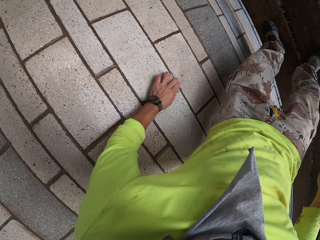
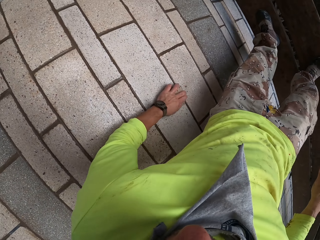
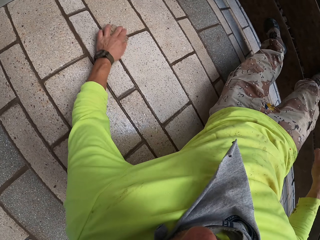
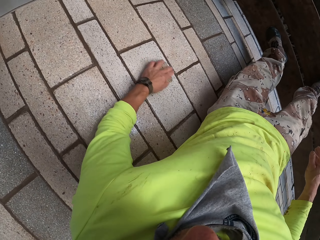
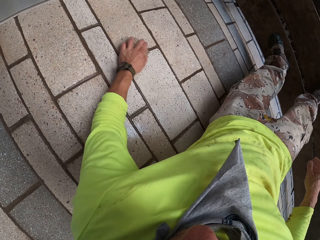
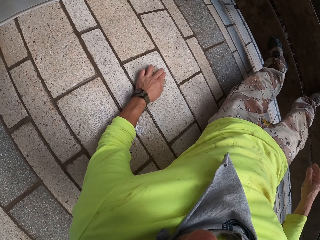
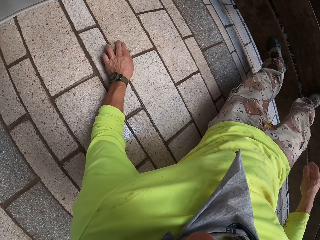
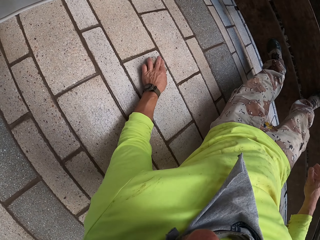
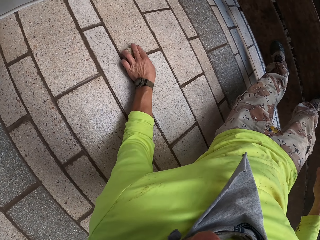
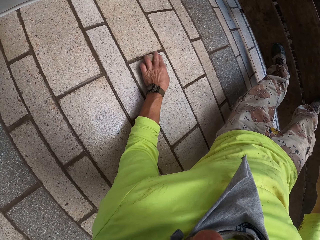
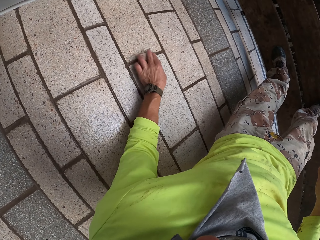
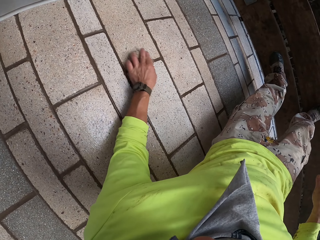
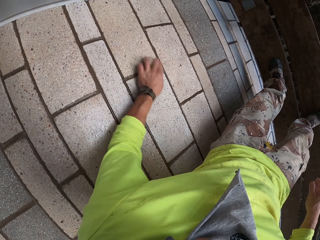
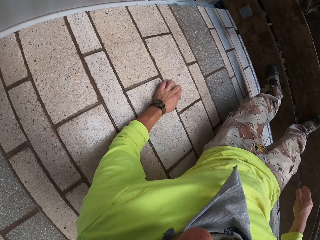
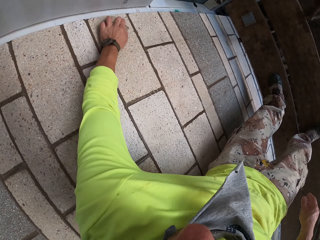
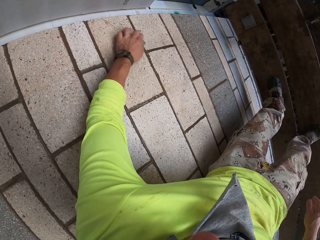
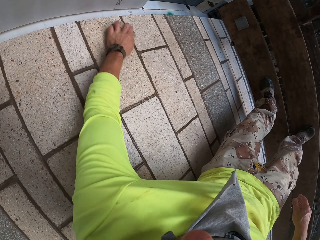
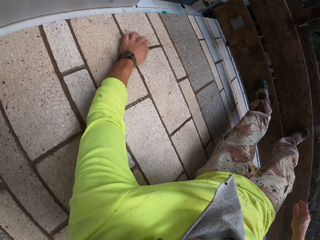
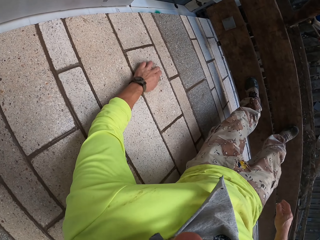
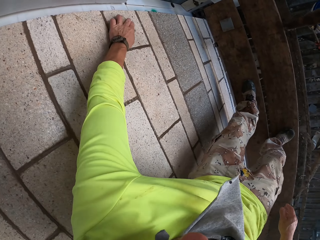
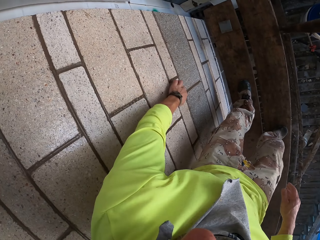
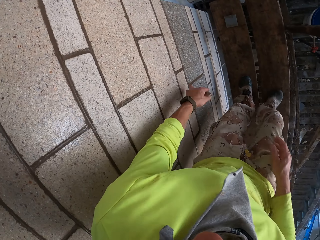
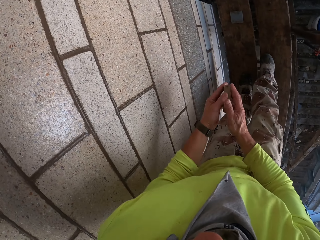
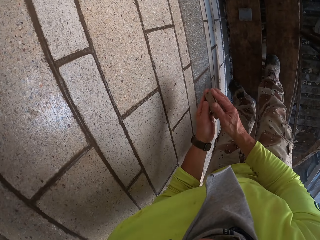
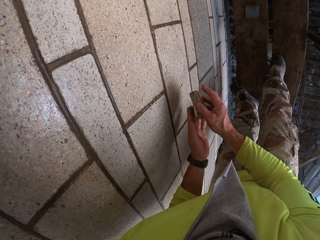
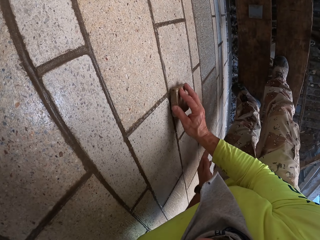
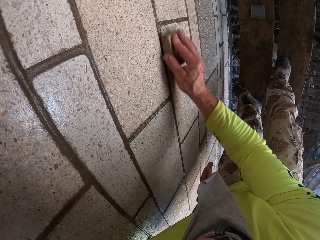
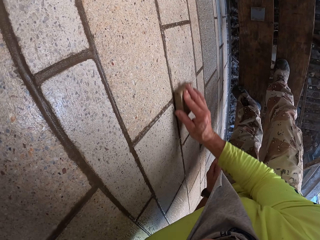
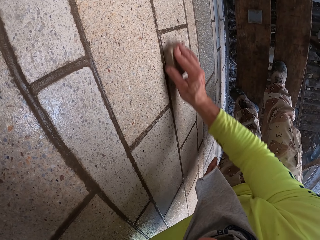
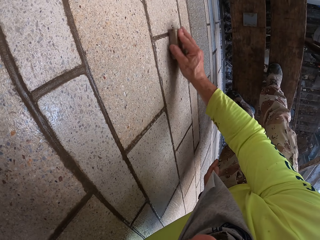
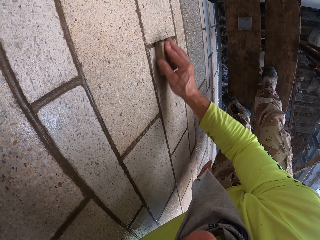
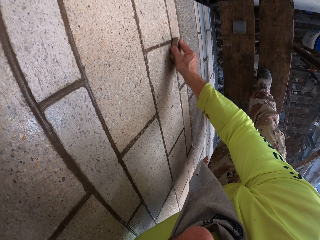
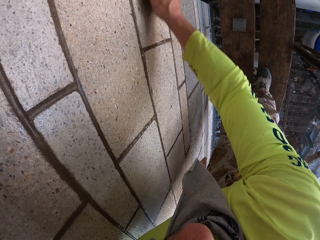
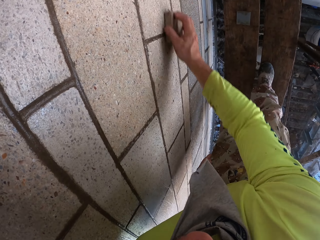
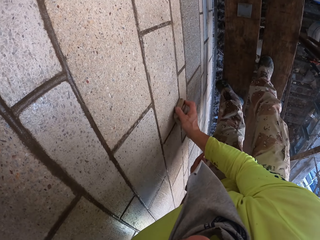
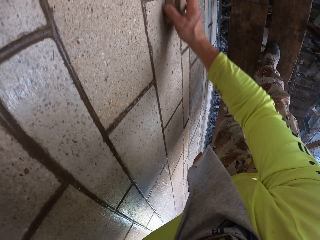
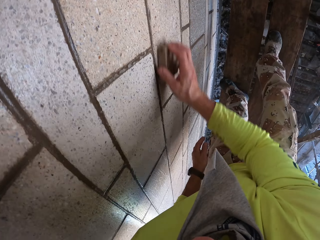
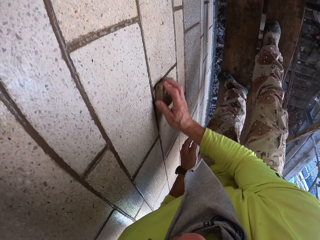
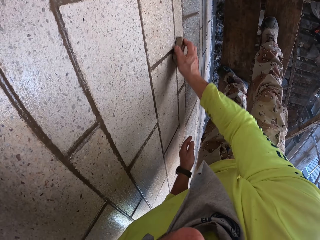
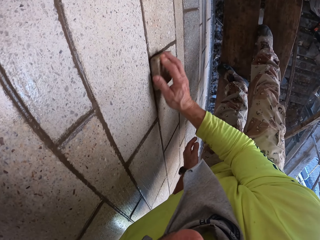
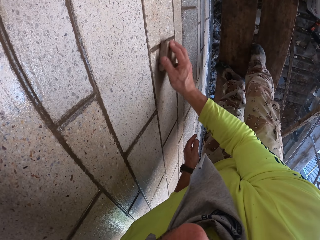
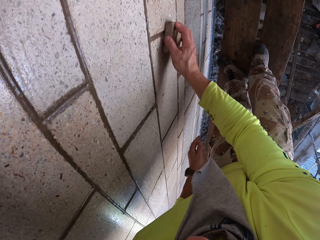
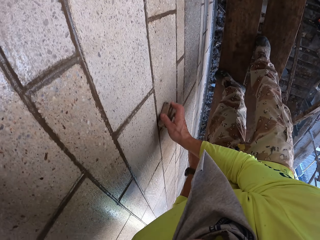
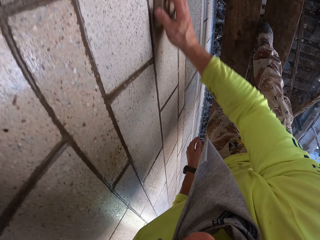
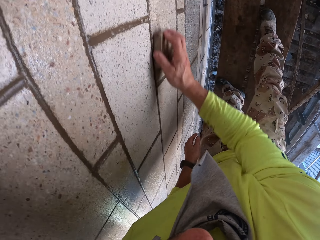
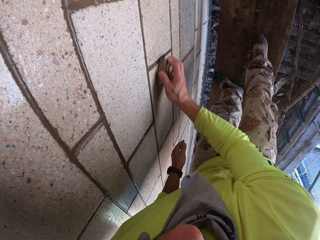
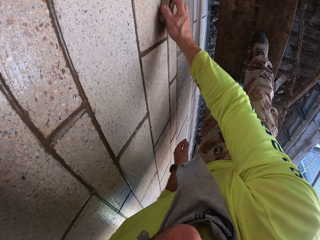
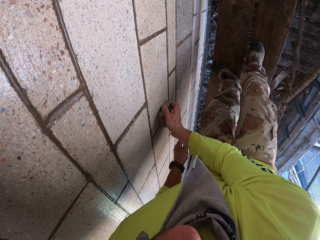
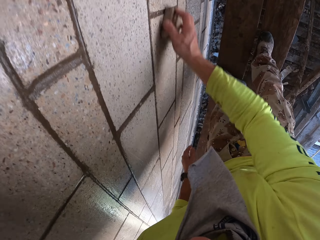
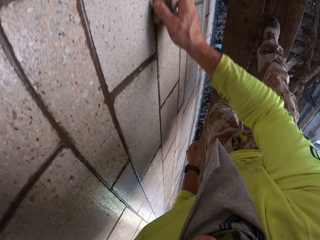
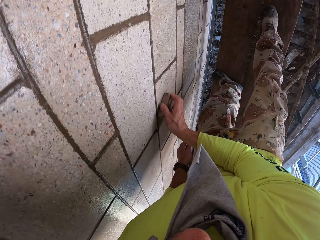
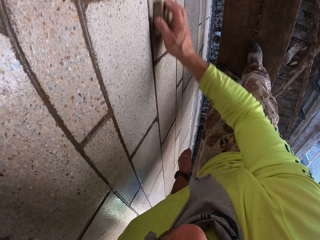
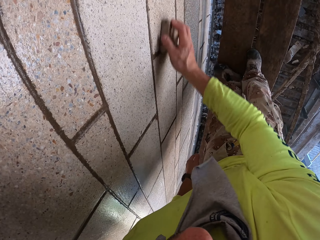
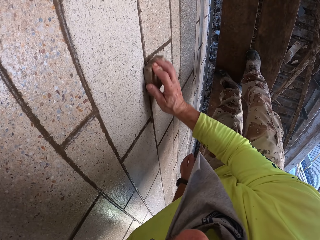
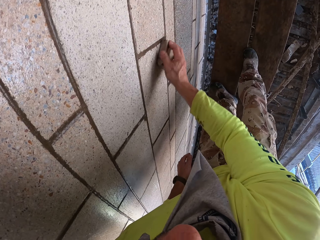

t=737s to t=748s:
The camera wearer holds a scrubber with the right hand. They scrub a wall with the scrubber.

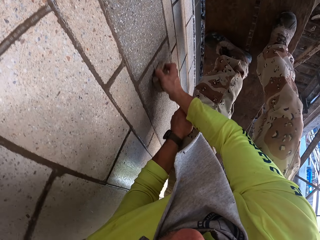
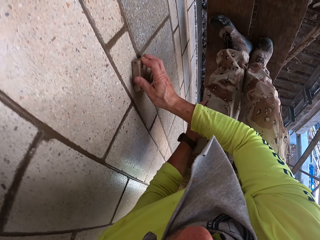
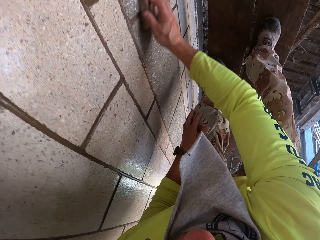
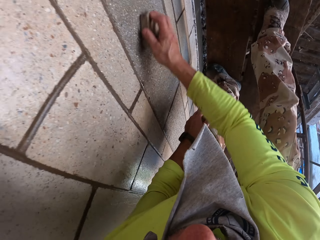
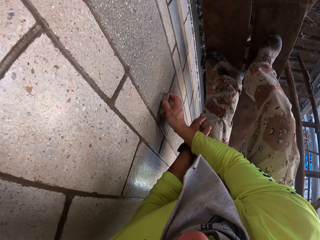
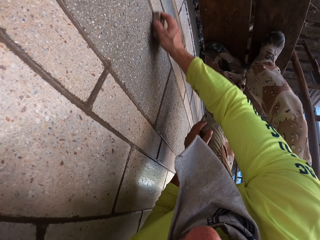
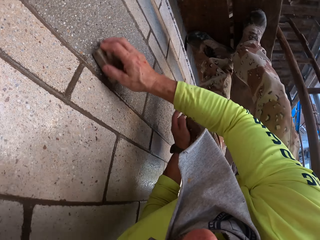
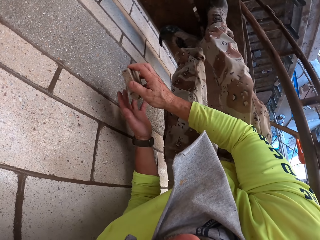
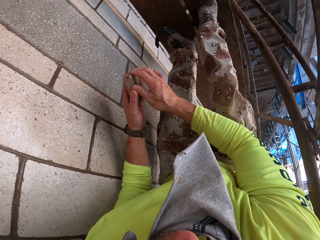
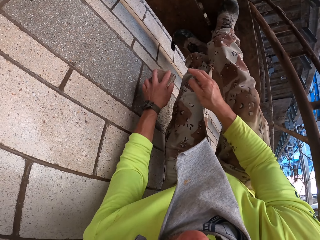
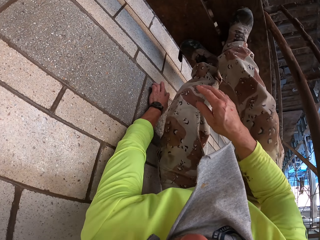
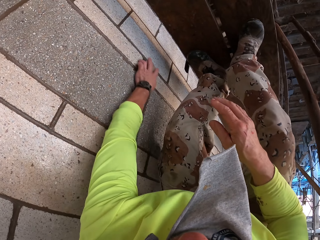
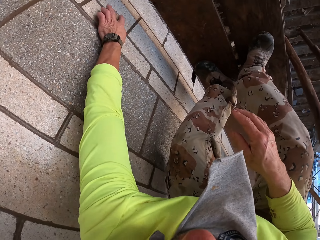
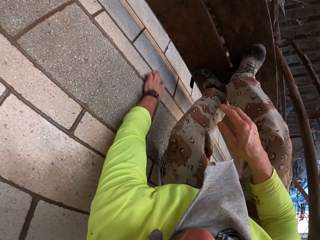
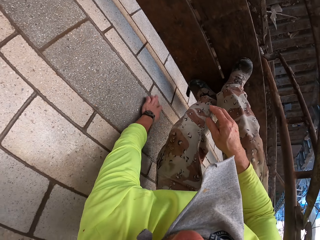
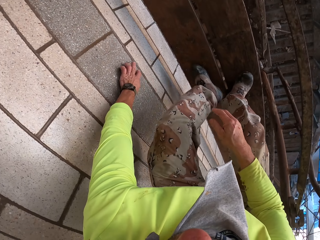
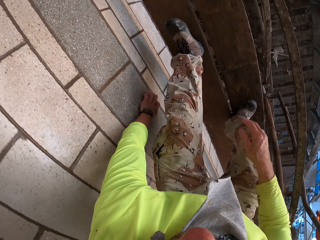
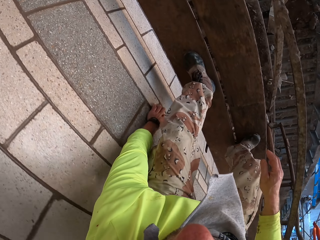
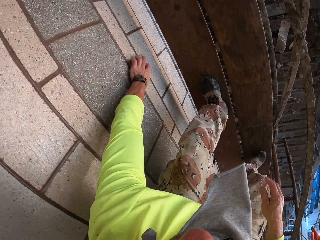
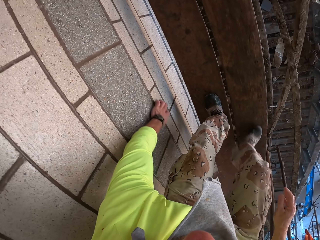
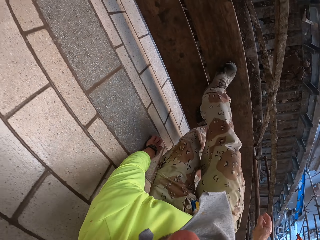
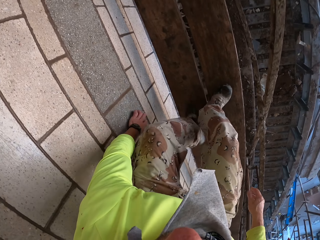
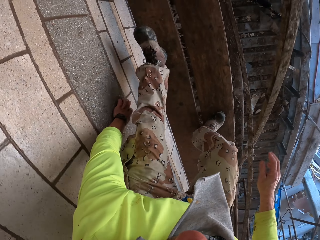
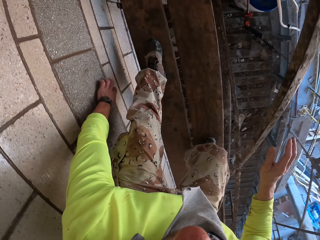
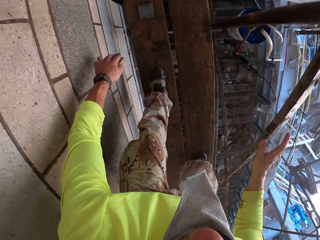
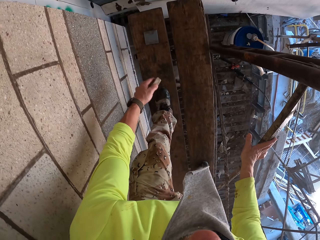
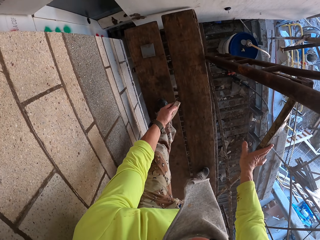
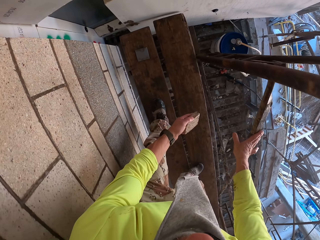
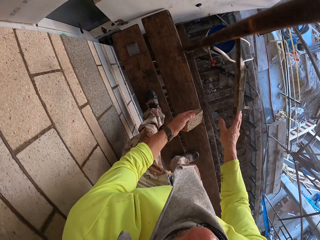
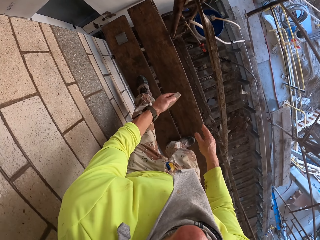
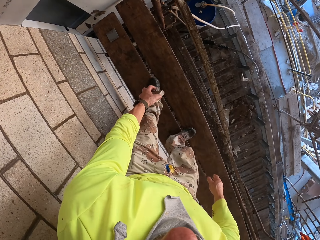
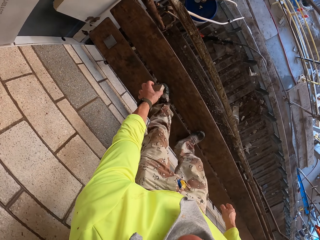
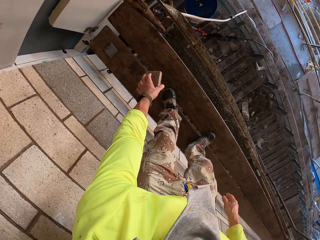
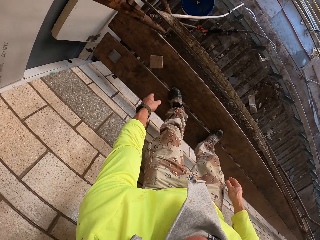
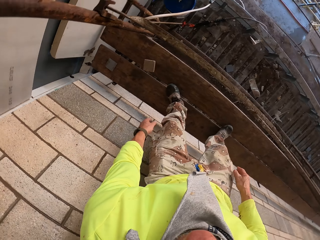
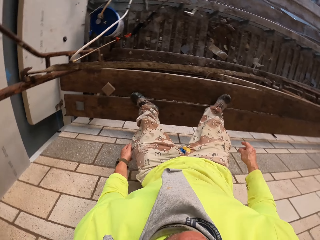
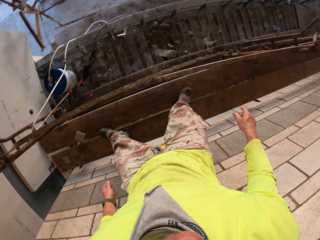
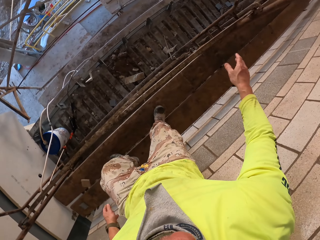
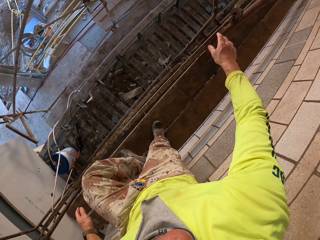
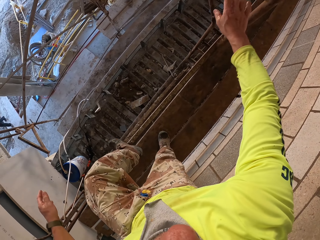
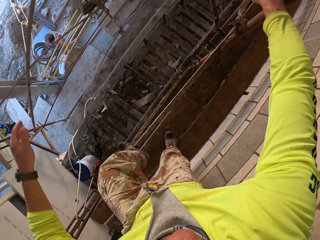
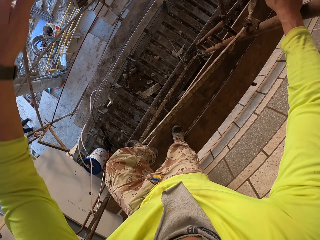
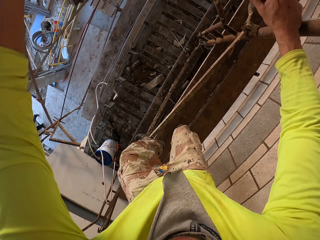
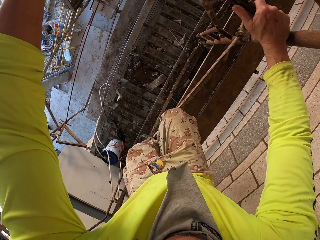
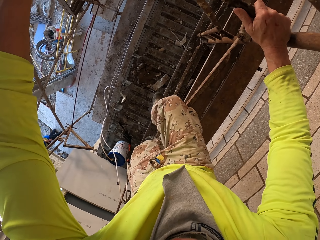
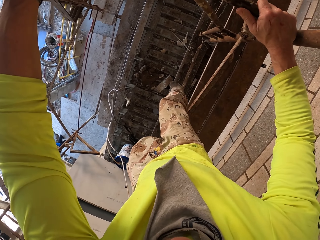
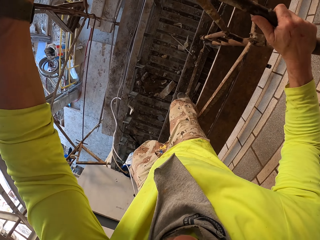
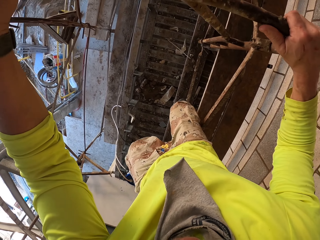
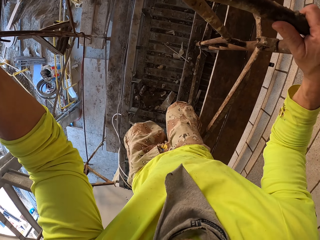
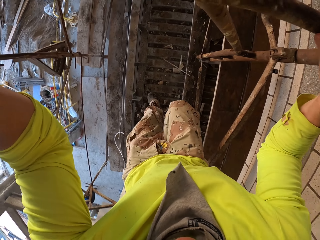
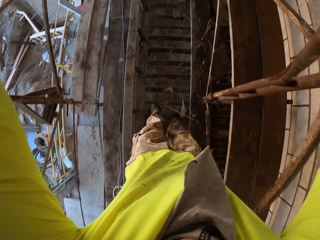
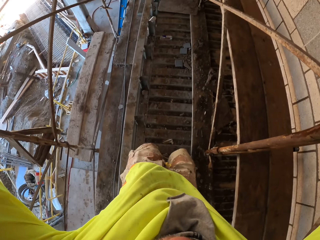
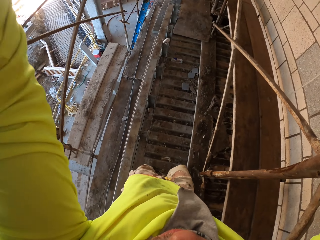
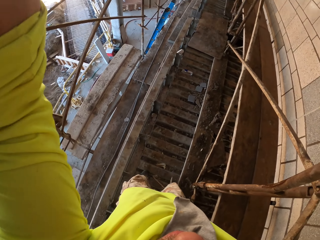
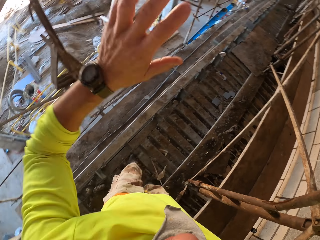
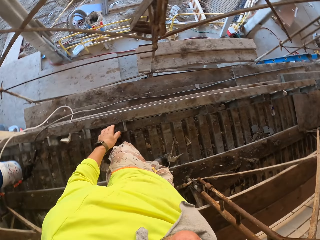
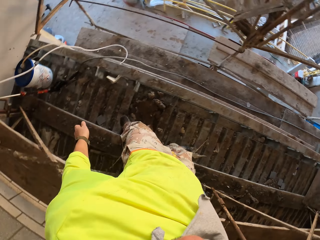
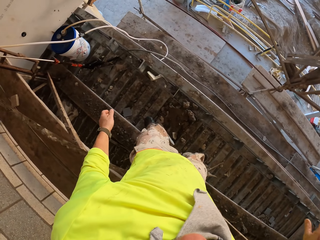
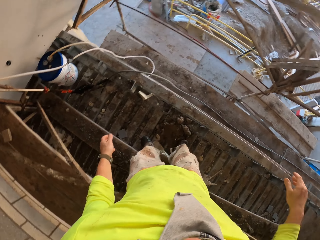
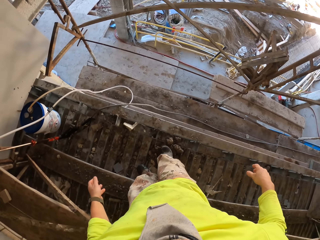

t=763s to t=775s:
The camera wearer holds a scrubber with the right hand. They scrub a wall with the scrubber. They walk and drop a piece of food. They put the scrubber on the floor. They walk. They turn to the side. They hold a metal stand. They jump down. They walk. They turn to the side.
